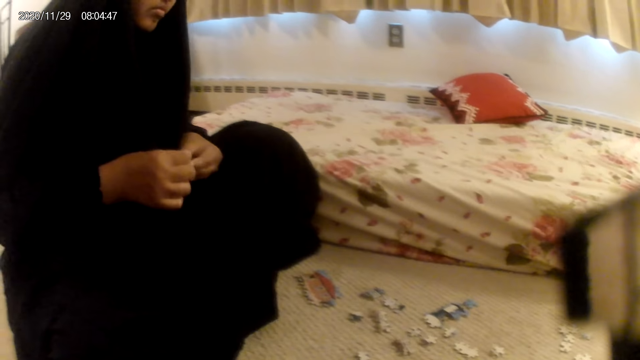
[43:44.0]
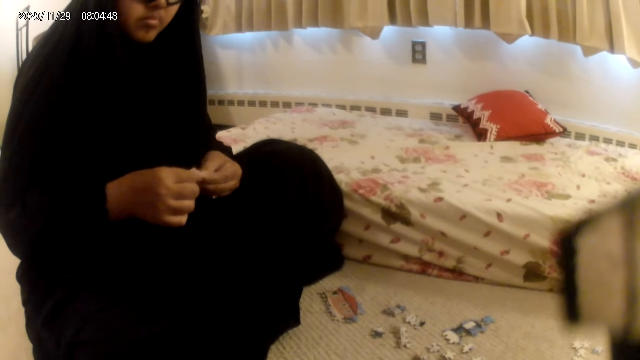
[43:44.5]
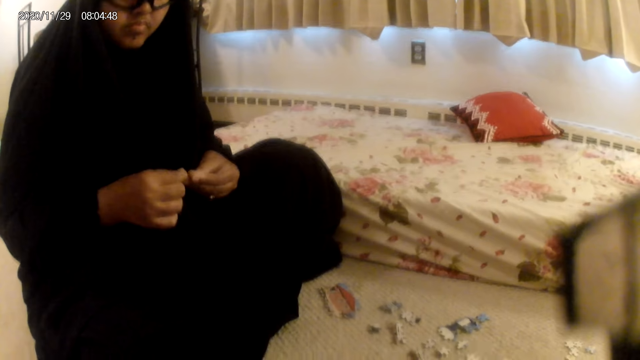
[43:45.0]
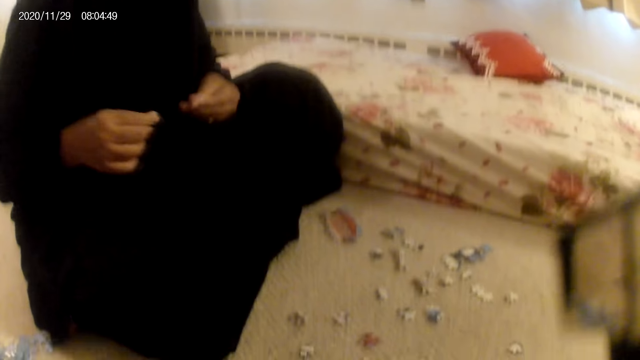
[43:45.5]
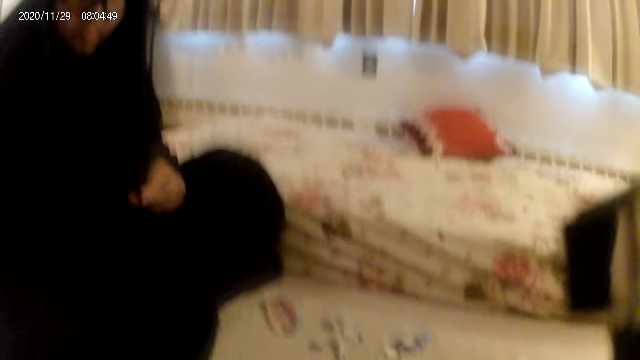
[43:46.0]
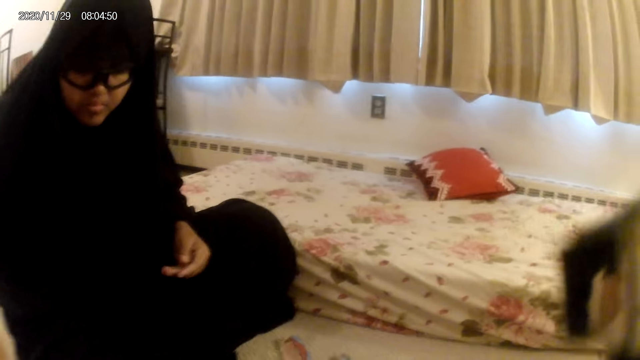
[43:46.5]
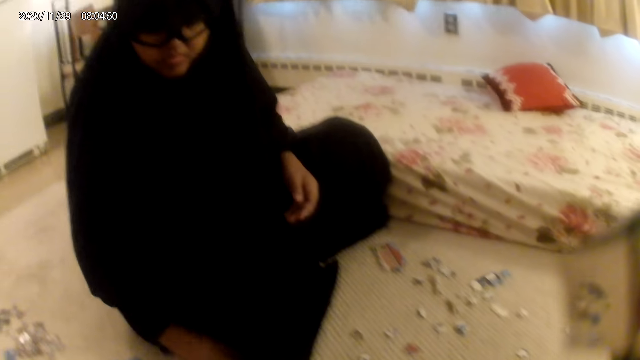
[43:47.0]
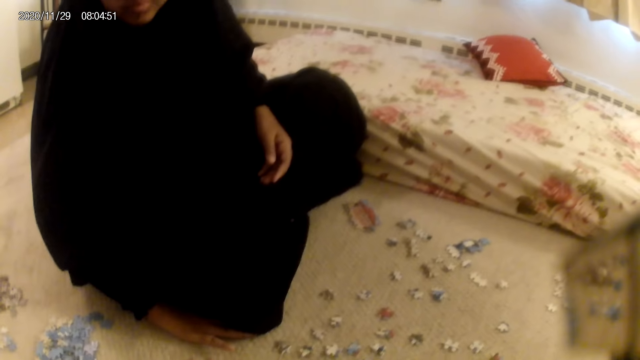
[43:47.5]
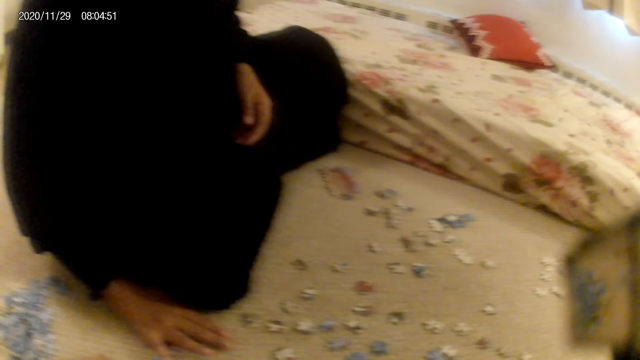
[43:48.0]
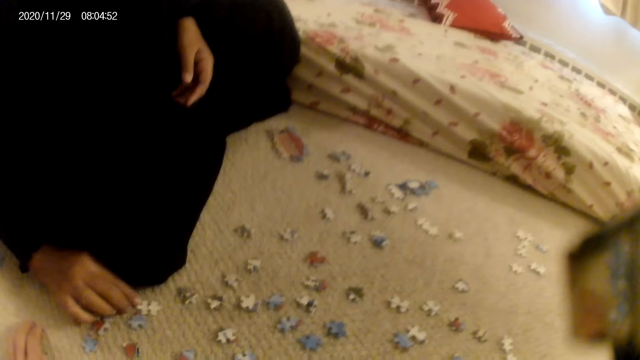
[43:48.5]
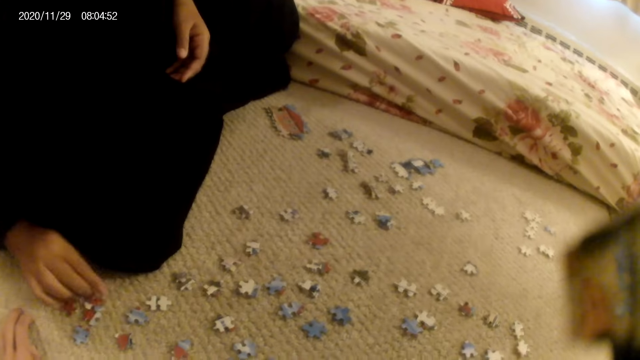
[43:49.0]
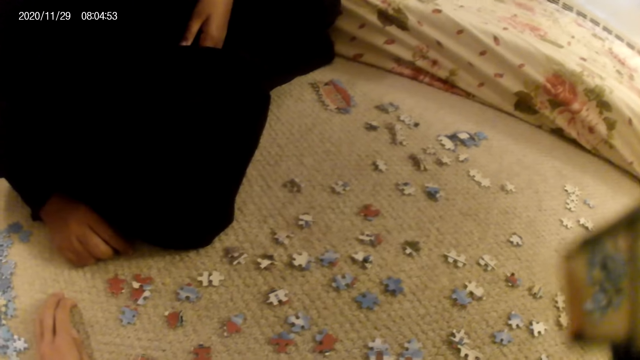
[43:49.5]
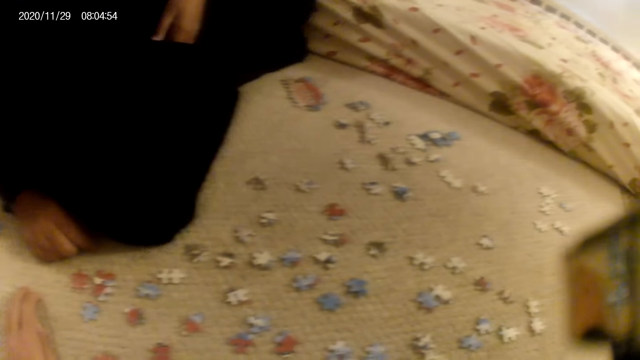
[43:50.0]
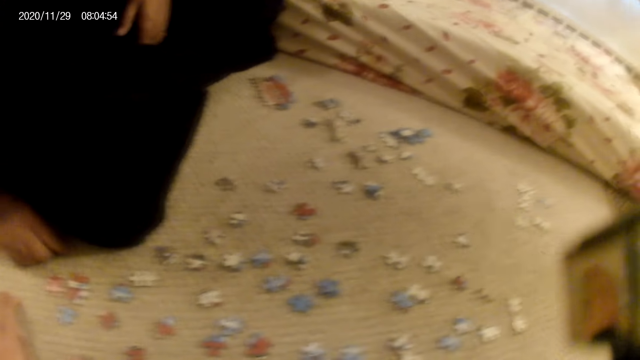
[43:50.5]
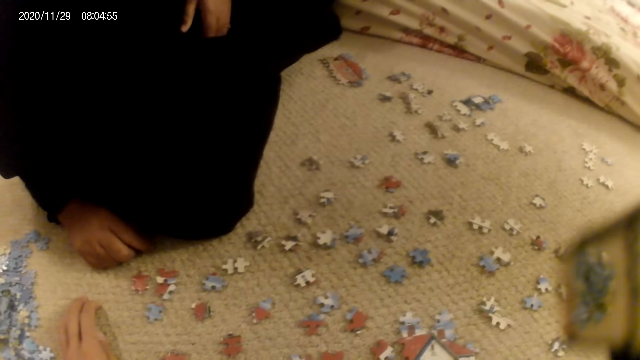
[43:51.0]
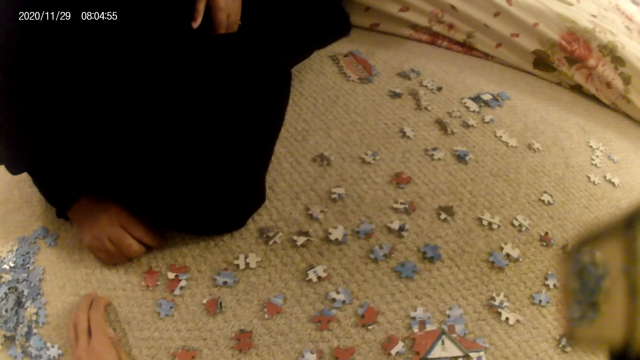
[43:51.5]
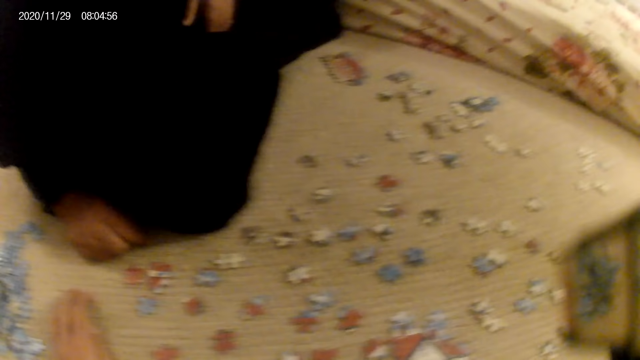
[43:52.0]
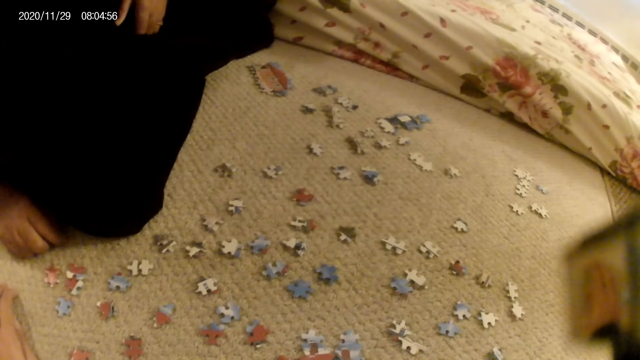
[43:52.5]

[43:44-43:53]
A lady stares at the puzzle piece. The lady moves puzzle pieces on the floor and stares at the puzzle pieces on the floor.

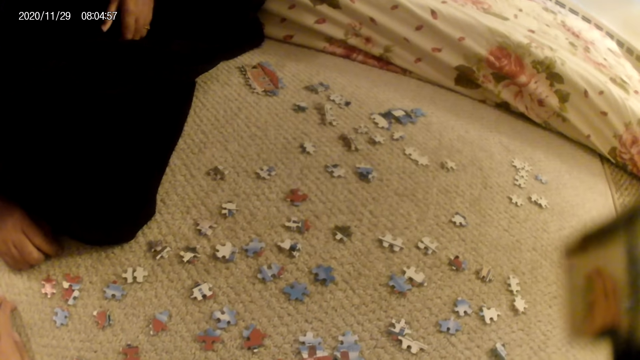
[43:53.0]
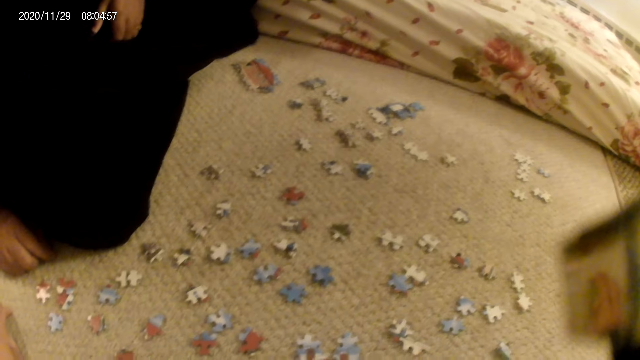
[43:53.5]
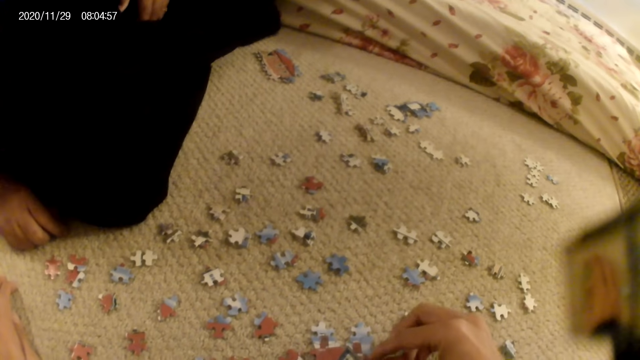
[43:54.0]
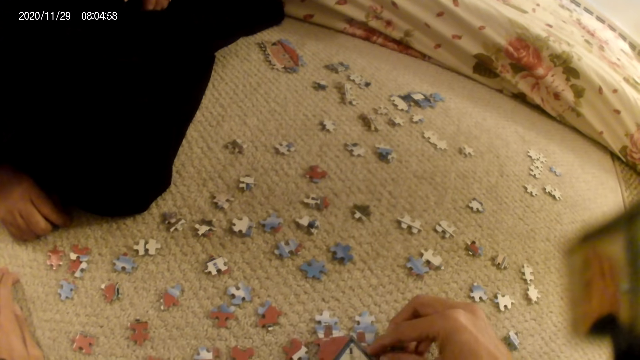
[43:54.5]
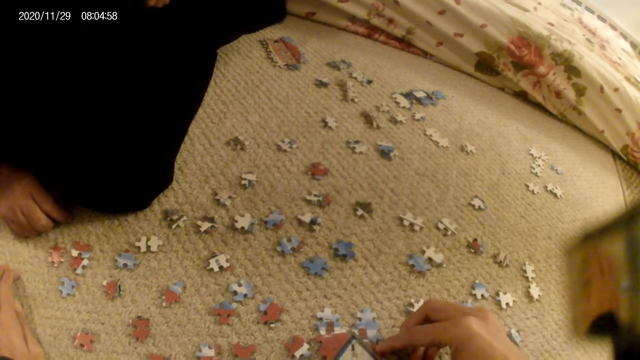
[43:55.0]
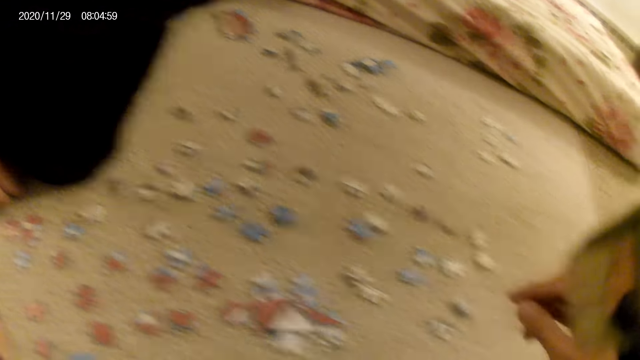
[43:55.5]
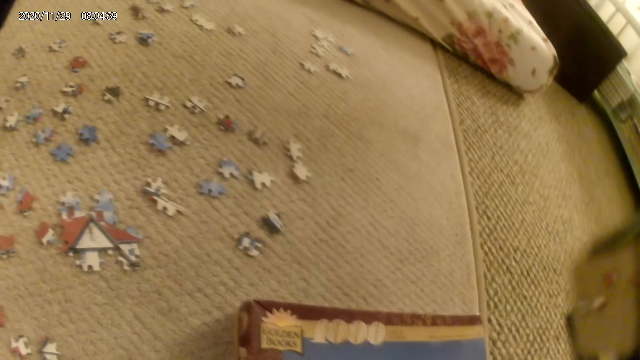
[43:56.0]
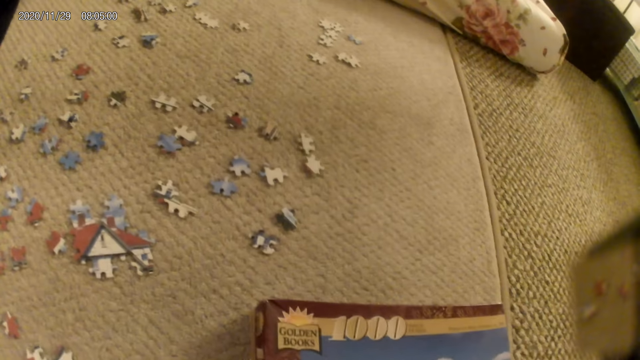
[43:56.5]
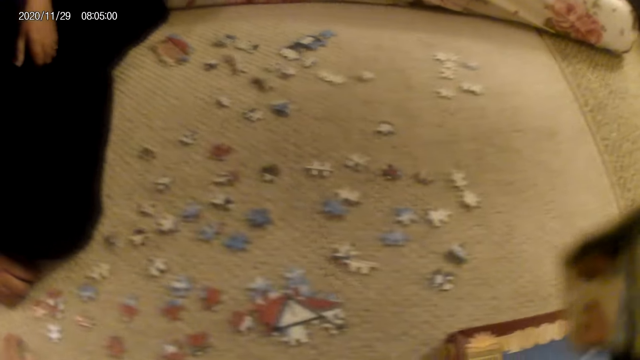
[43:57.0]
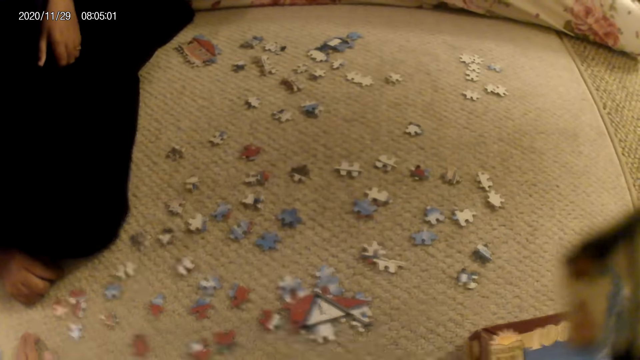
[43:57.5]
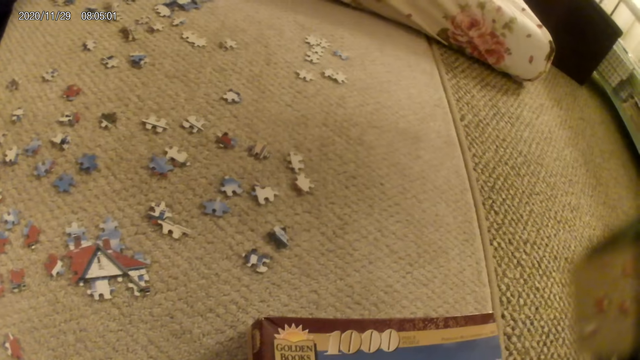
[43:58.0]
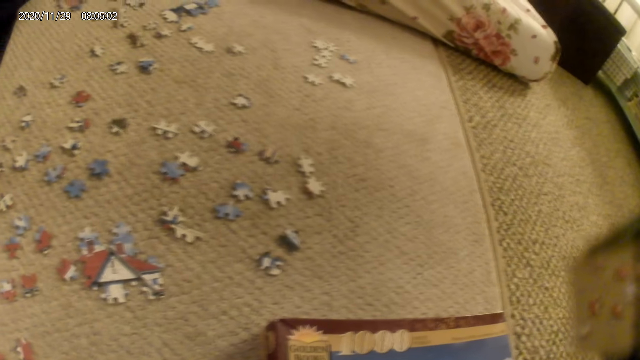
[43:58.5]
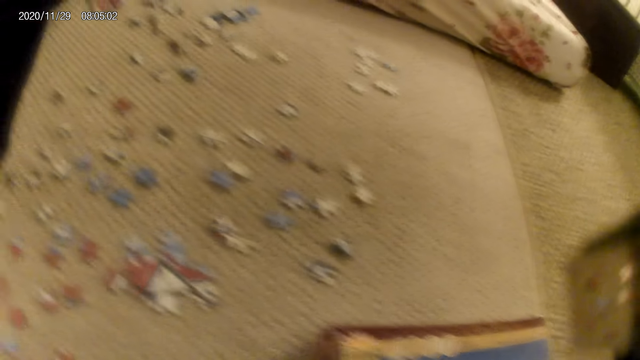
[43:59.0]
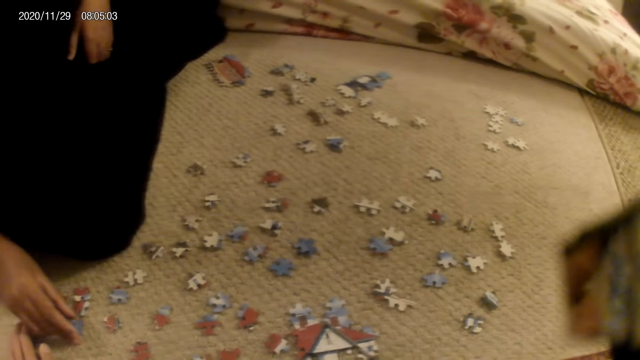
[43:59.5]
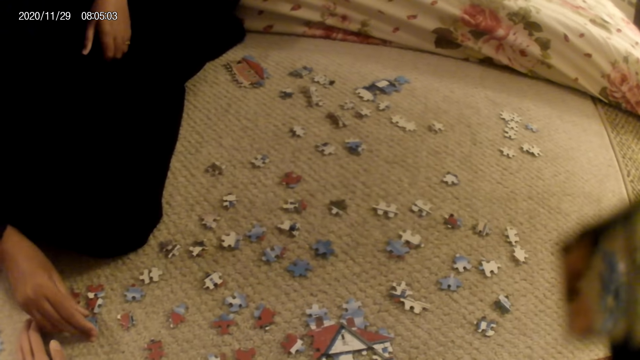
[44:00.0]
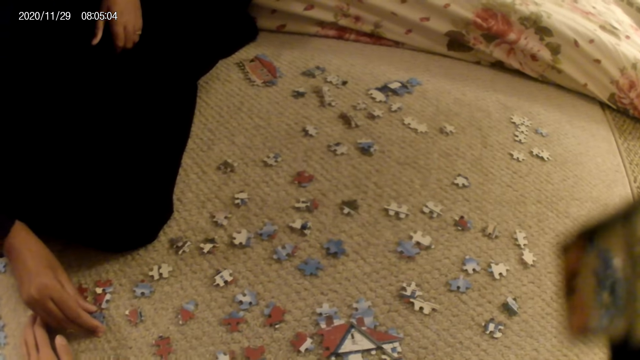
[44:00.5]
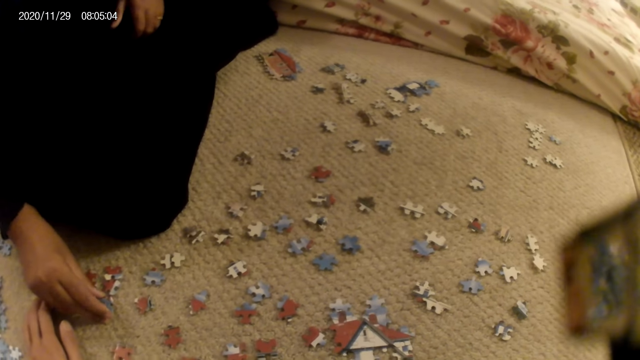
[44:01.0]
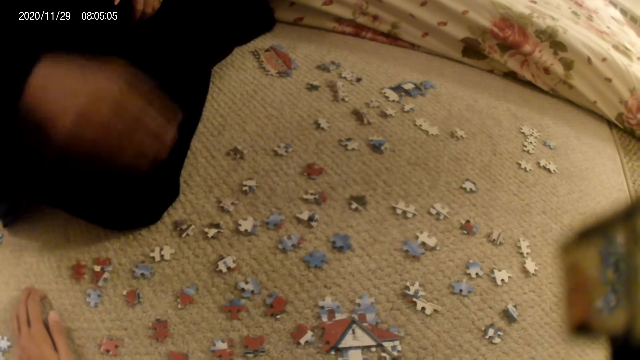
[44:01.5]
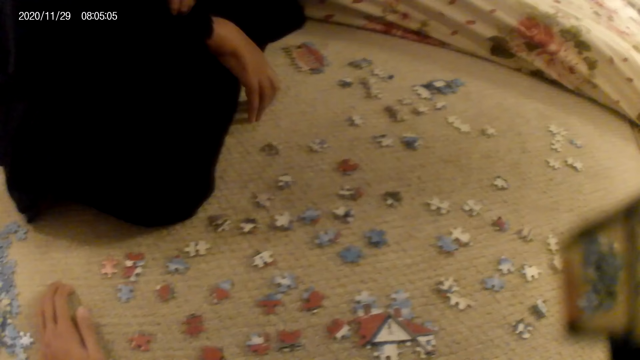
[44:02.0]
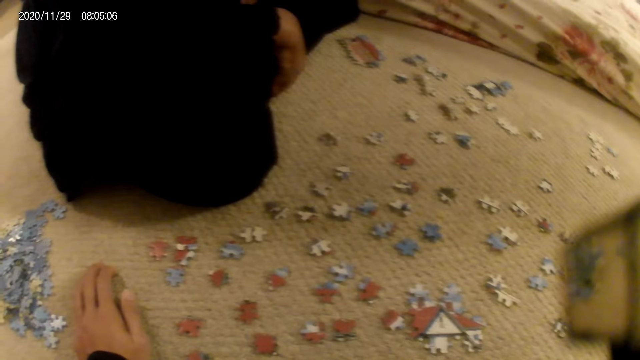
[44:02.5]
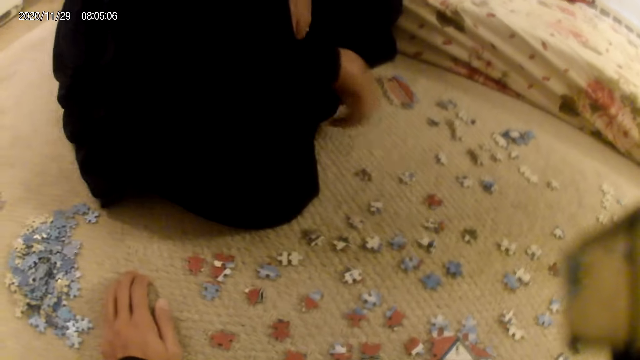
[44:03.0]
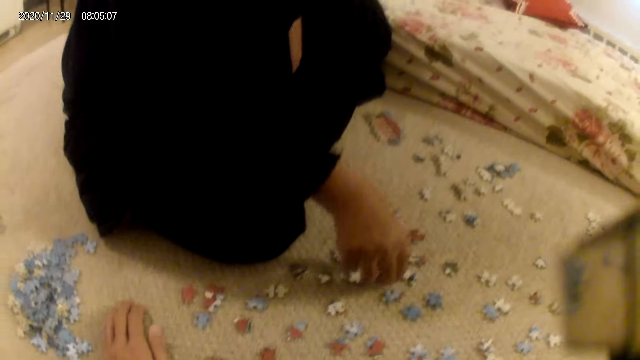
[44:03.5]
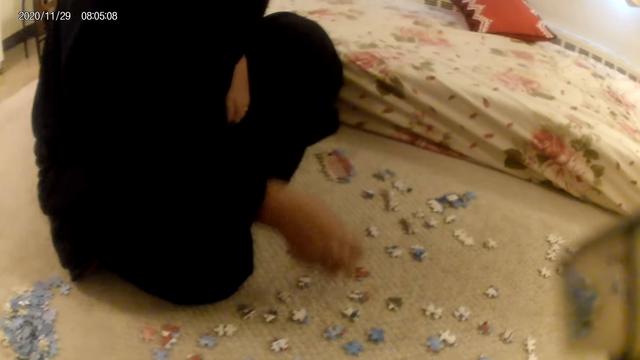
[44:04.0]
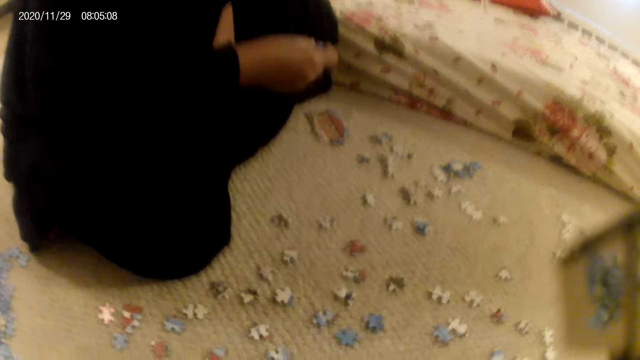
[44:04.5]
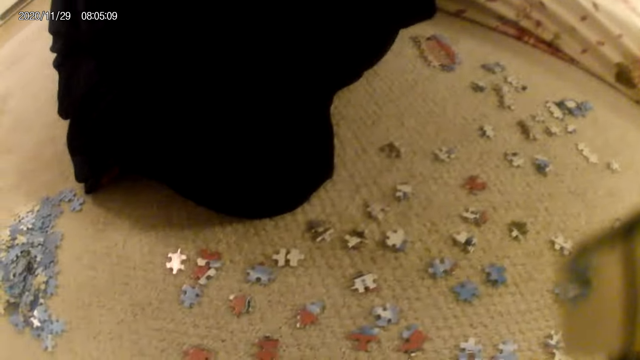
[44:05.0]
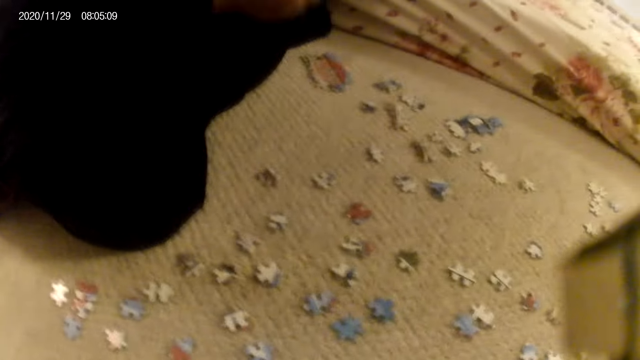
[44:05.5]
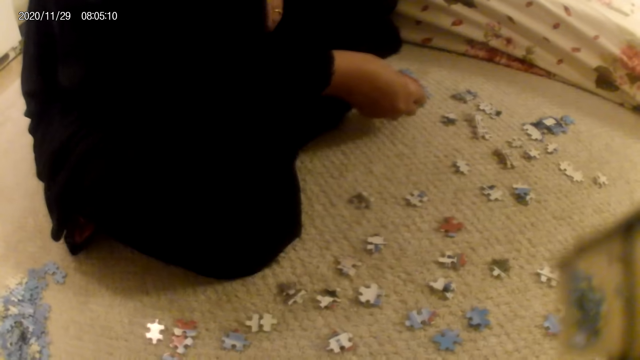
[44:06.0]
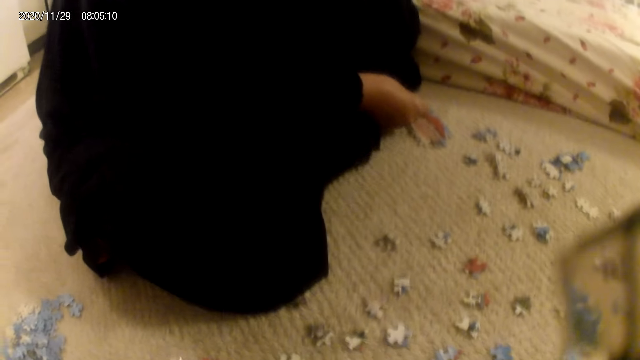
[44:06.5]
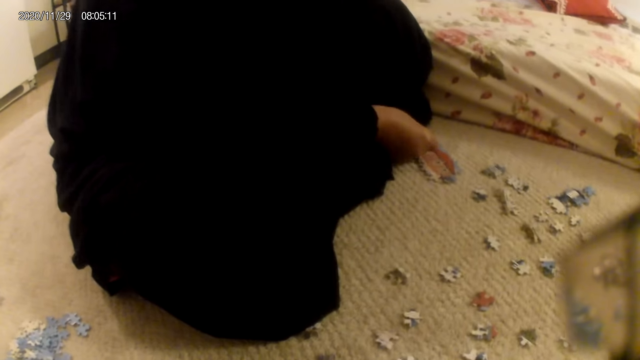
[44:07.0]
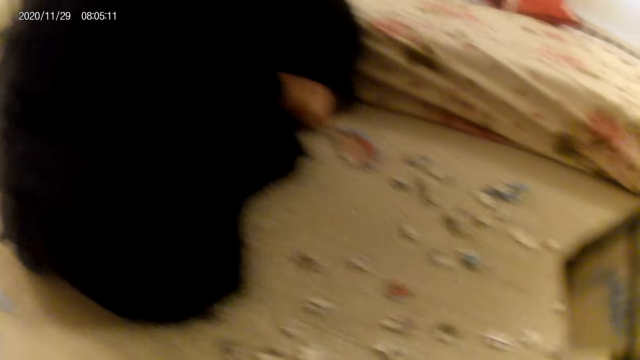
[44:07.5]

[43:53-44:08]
The camera wearer touches the puzzle structure. They connect the puzzles. They look around. A lady holds a puzzle piece on the floor and stares at the puzzle piece. The lady stares at the puzzle pieces on the floor and adjusts the dress. The lady picks up a puzzle piece, stares at the puzzle piece, and fits the puzzle piece in the puzzle structure.
